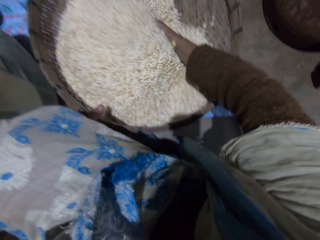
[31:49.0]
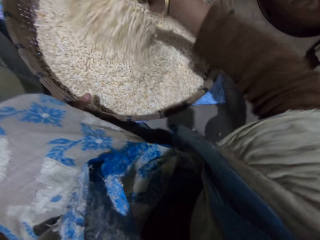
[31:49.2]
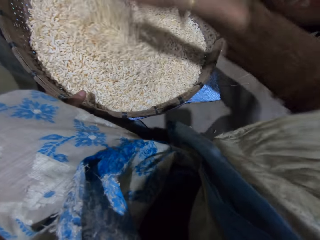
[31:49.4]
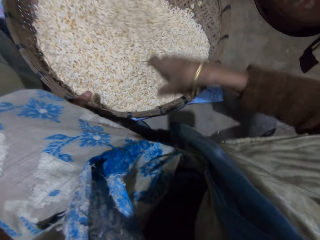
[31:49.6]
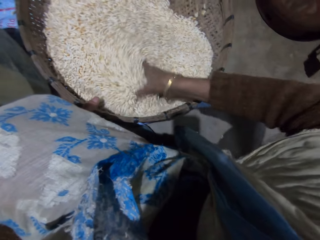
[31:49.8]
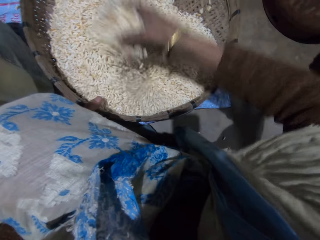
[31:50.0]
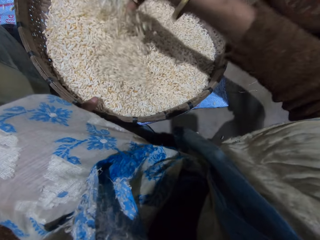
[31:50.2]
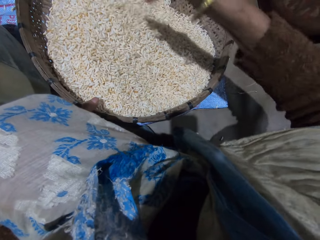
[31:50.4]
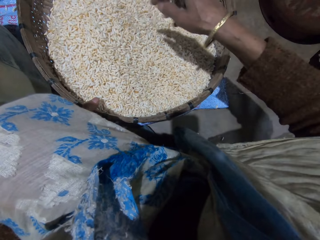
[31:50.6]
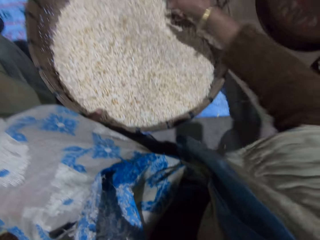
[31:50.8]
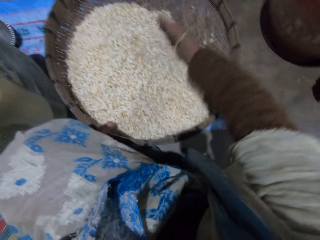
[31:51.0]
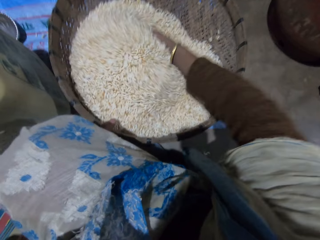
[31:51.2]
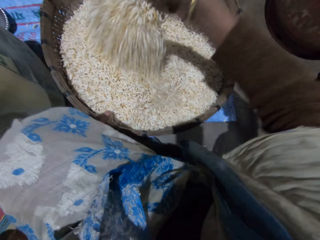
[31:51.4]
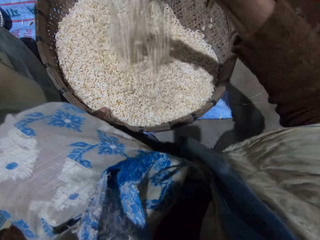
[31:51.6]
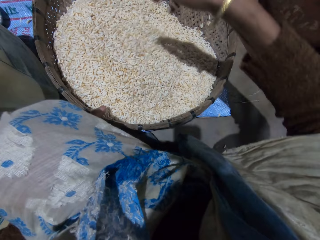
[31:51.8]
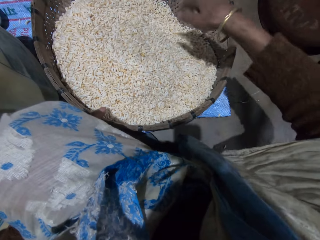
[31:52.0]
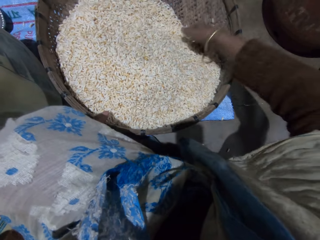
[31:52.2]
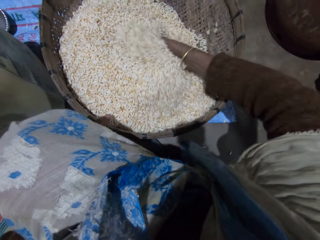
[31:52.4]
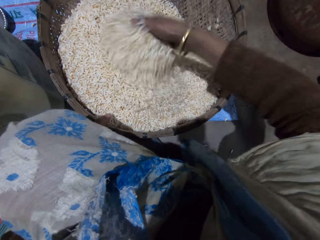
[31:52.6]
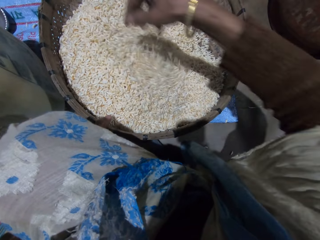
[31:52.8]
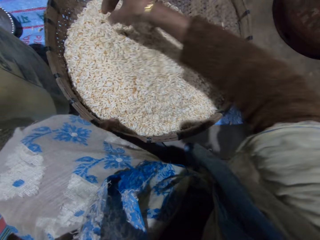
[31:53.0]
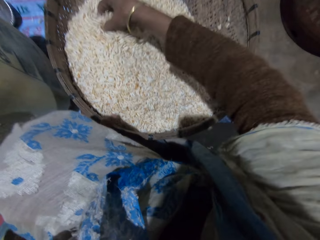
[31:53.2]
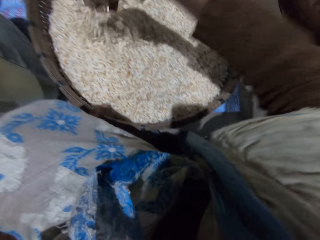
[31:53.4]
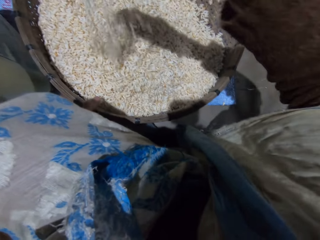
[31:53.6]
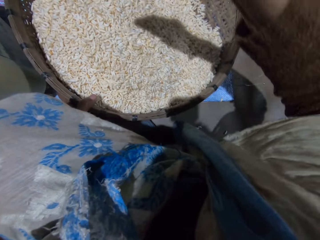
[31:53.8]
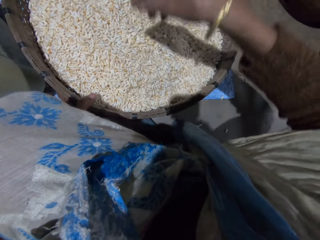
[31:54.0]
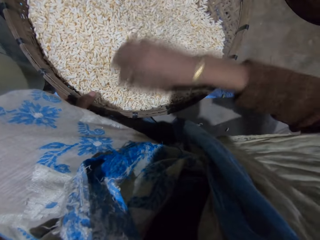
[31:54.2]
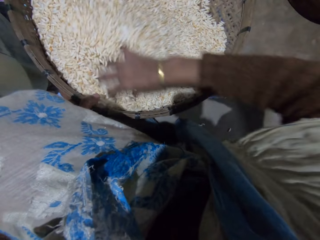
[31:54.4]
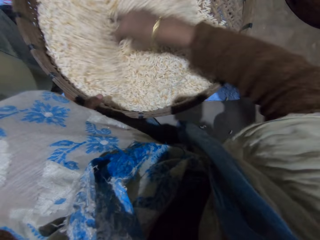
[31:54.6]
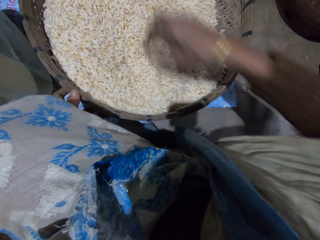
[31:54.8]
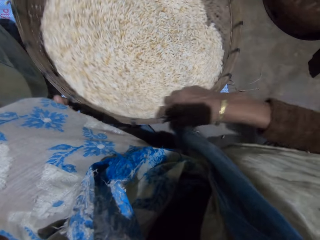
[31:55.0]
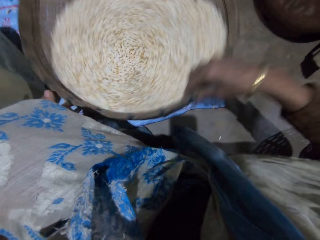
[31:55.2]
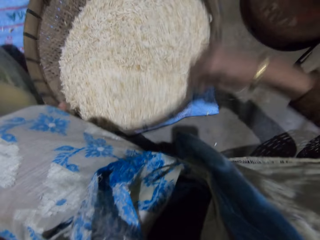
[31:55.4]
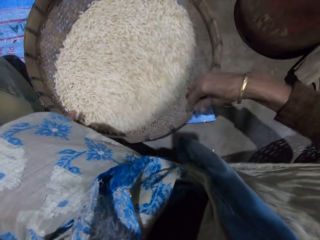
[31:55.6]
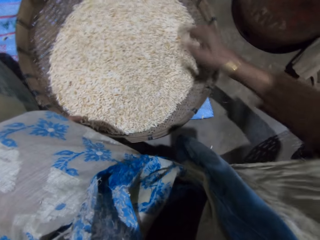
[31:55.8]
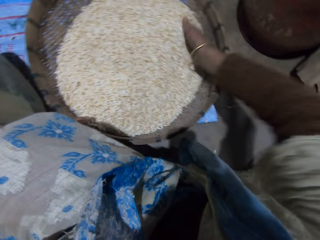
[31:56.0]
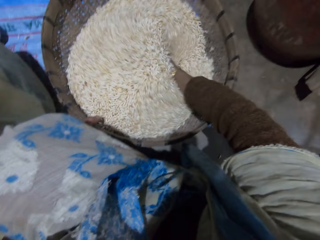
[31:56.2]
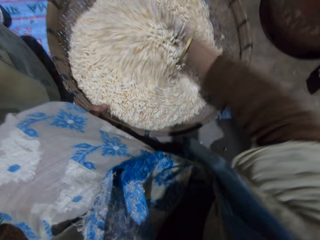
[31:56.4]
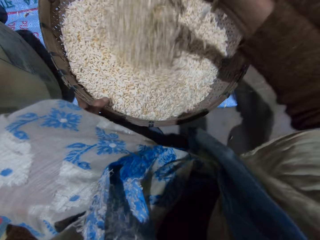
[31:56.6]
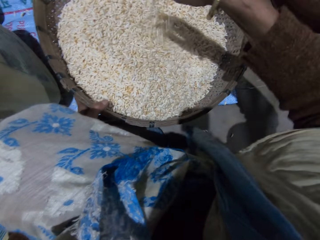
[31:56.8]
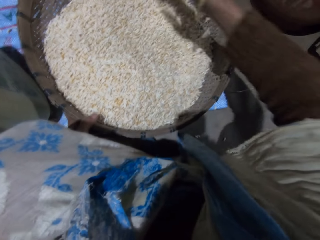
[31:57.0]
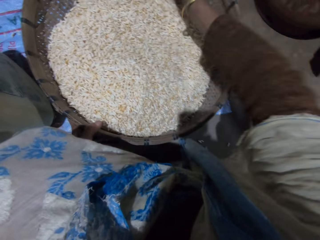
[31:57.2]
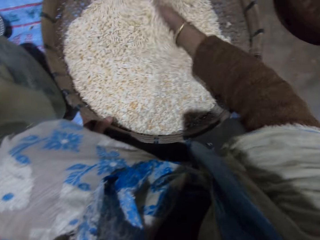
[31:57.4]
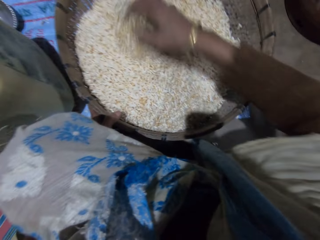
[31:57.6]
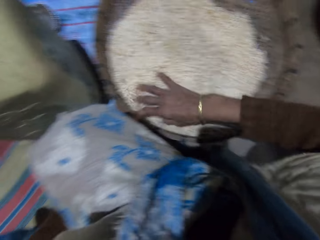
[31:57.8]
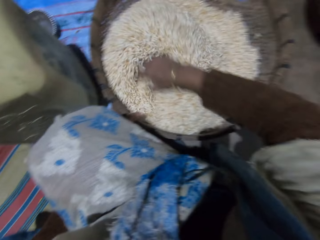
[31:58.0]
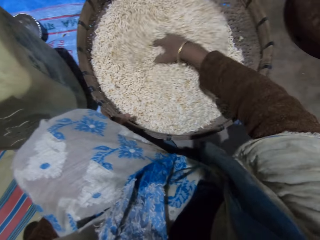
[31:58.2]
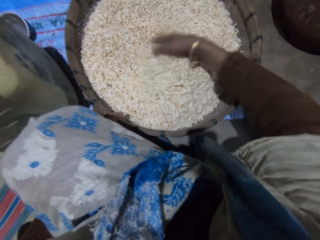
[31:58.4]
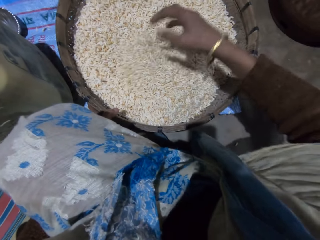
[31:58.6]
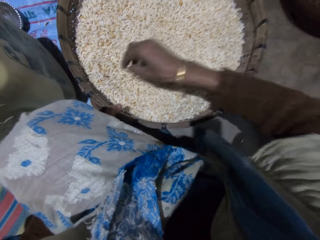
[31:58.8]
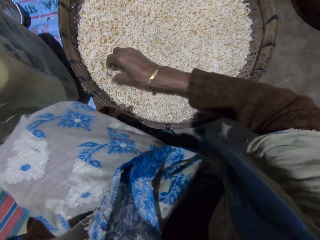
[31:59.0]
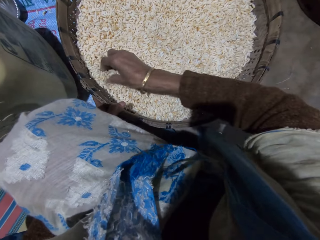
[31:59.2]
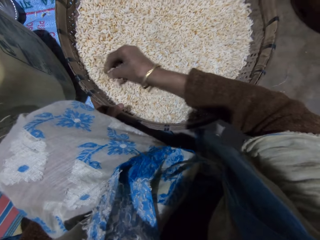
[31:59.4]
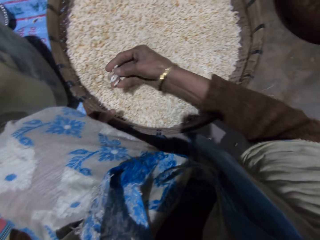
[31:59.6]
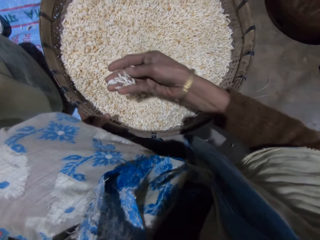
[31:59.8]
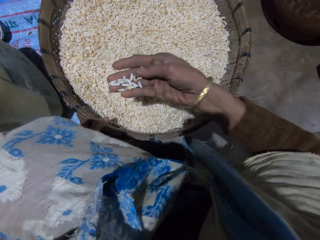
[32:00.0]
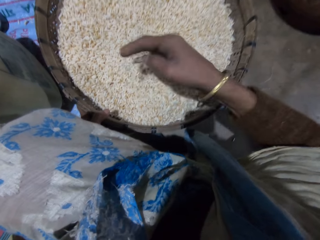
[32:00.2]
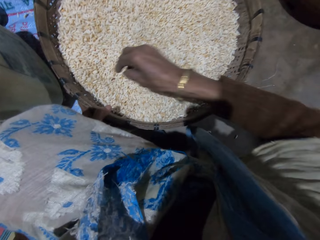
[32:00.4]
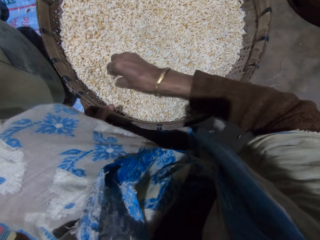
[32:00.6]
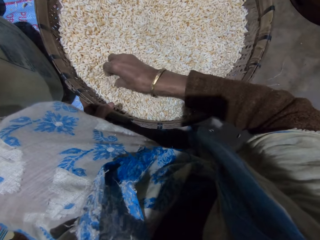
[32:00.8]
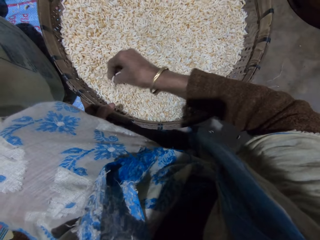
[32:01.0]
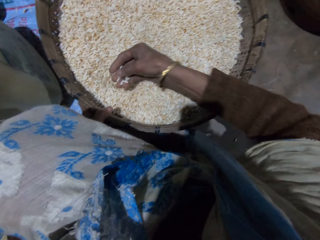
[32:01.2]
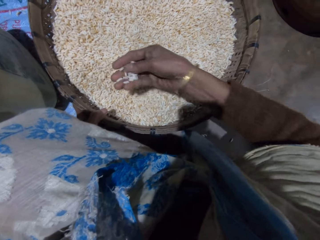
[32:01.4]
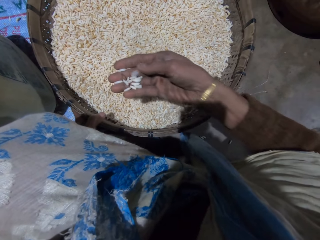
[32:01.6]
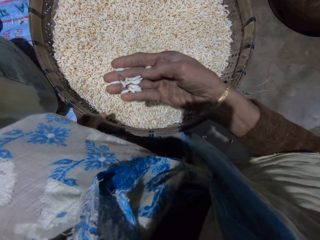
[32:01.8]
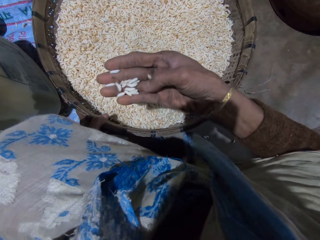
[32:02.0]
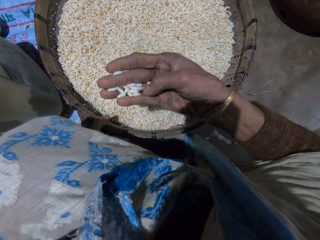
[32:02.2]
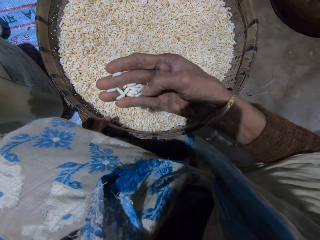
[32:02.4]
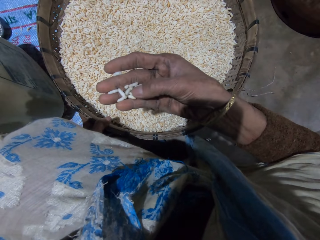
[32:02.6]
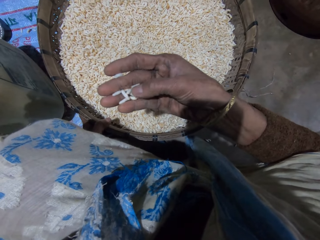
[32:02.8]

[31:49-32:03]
The camera wearer shakes the basket with her right hand. She adjusts the winnowing basket. She mixes the grains in the basket with her right hand. She picks the grains.

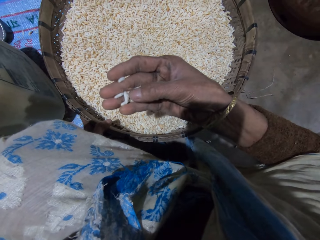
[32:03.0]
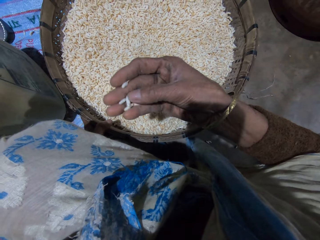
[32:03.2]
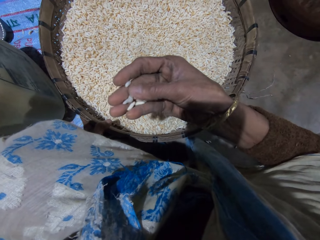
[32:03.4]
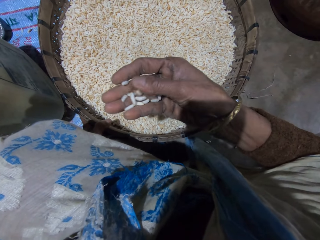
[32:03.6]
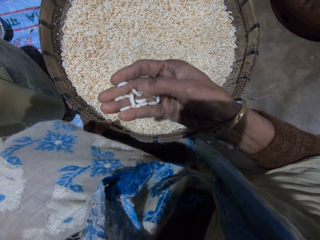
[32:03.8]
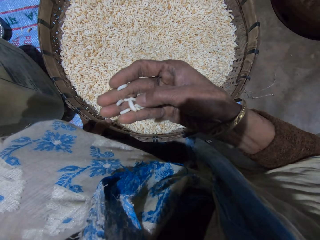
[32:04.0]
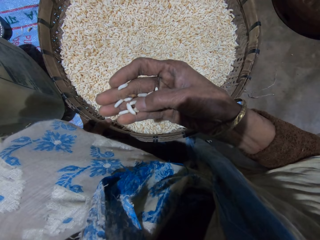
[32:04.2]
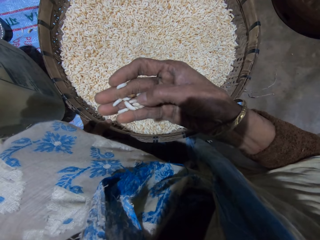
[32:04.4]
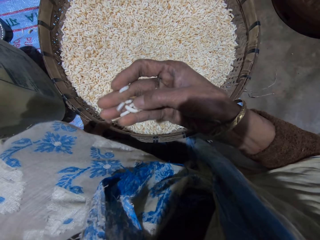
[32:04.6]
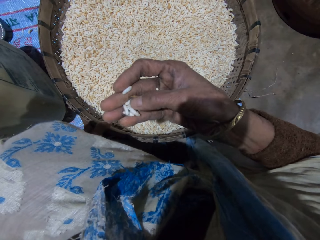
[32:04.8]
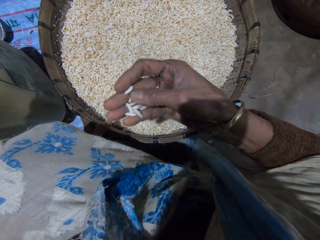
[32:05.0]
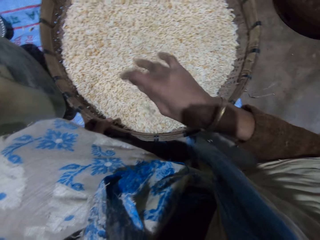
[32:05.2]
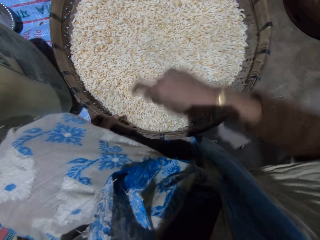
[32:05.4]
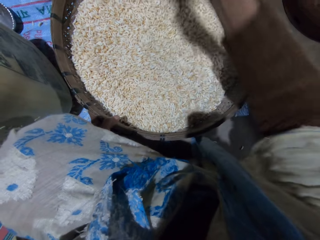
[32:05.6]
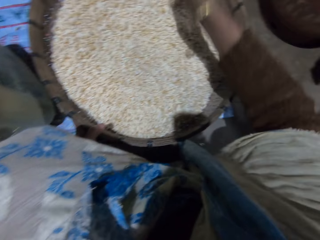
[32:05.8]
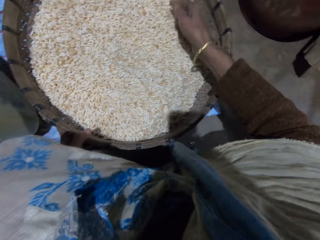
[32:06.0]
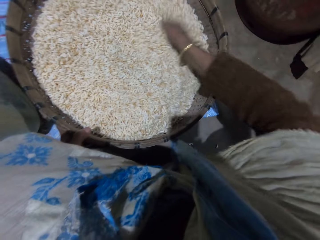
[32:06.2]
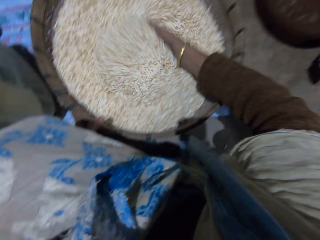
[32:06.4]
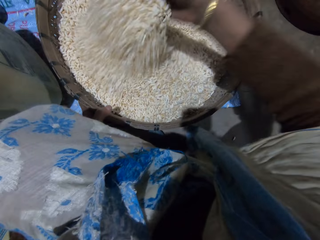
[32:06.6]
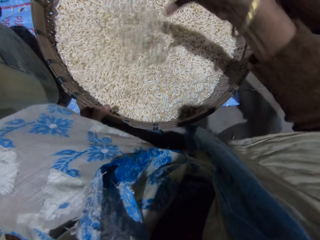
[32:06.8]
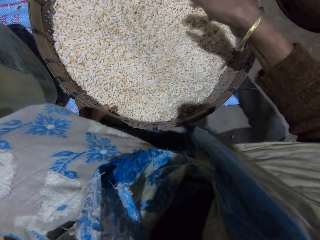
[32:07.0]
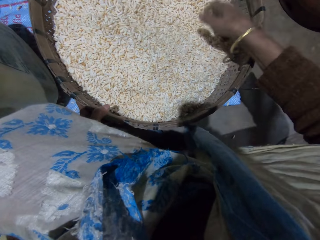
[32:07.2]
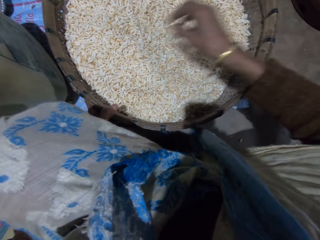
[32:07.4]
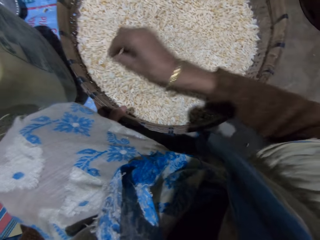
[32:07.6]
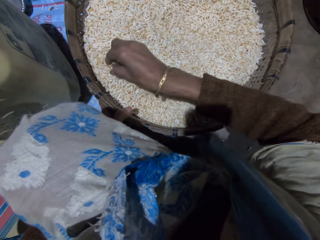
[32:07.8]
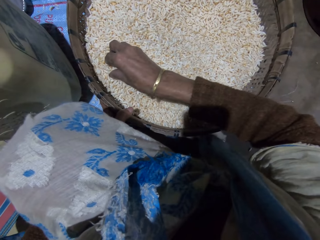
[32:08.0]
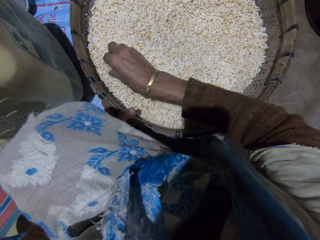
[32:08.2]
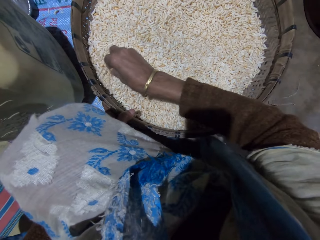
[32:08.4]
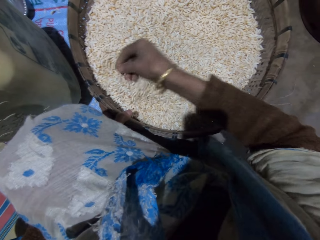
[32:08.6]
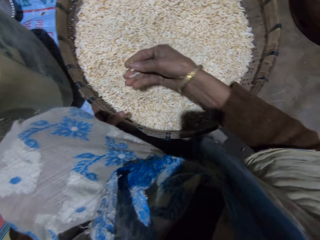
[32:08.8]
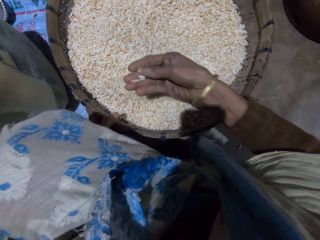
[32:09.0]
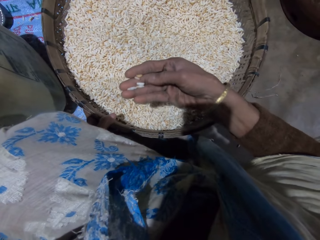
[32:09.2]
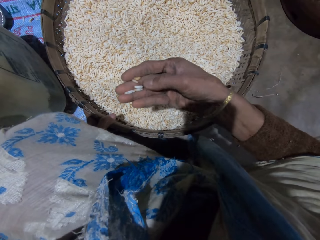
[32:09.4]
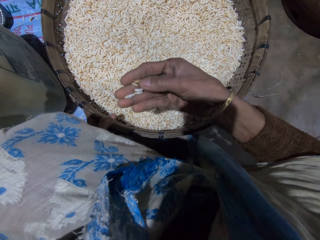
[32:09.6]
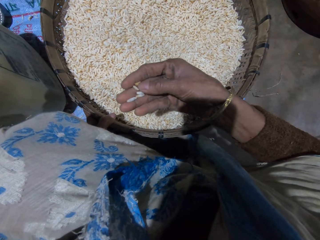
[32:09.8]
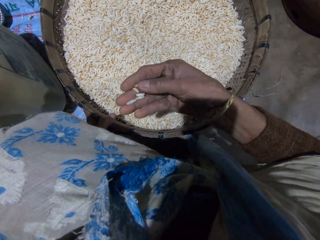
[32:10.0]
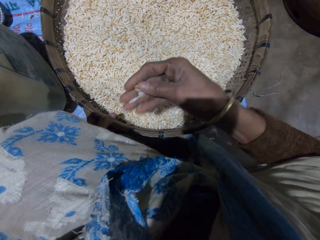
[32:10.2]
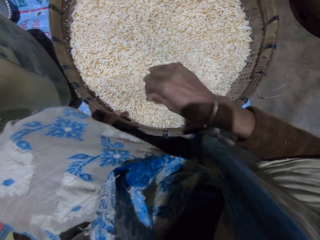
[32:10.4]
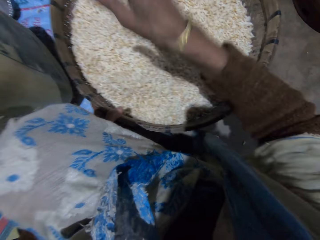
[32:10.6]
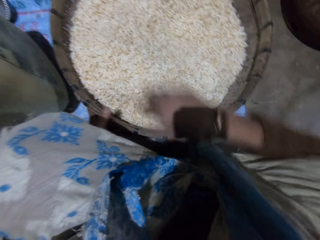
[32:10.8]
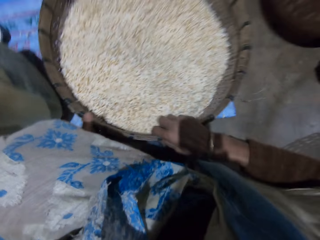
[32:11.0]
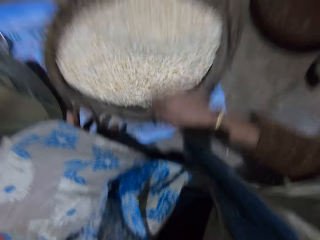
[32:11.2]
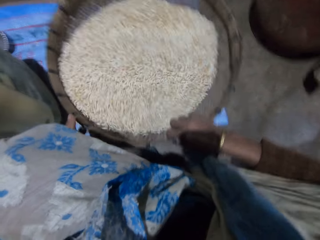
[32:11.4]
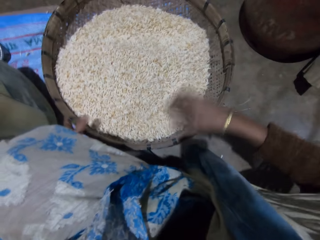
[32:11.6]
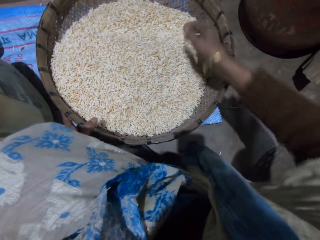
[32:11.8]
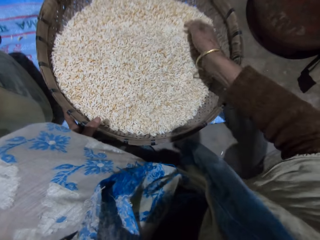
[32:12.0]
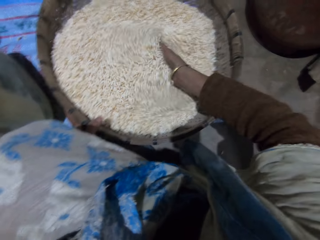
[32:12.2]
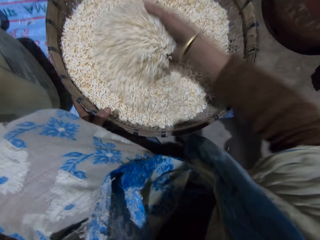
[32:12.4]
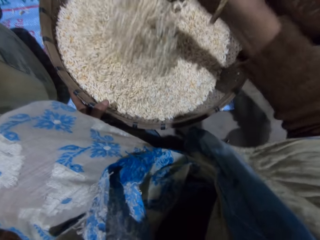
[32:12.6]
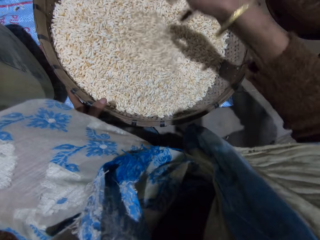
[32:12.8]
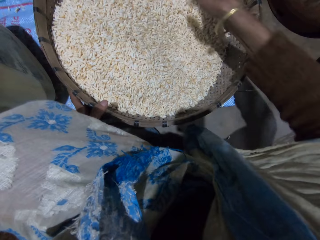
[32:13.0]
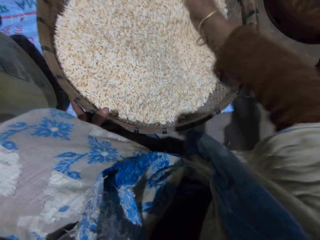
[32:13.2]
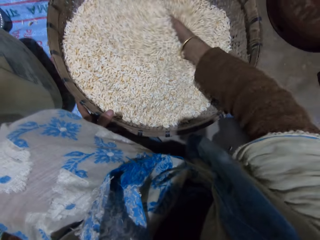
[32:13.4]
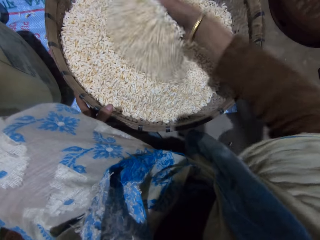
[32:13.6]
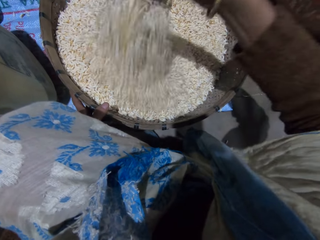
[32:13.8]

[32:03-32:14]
The camera wearer separates grains. She throws a grain or chaff on the floor. She mixes the grains in the basket with her right hand. She picks the grains. She separates the grains. She throws the grain or chaff on the floor. She adjusts the winnowing basket. She shakes the basket with her right hand. She mixes the grains in the basket with her right hand.
